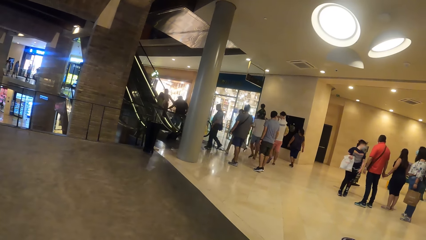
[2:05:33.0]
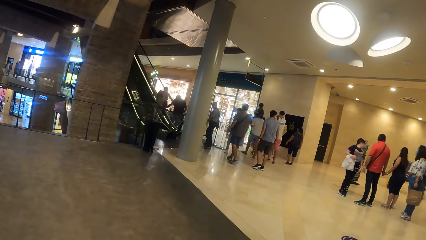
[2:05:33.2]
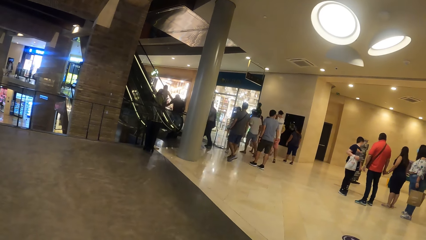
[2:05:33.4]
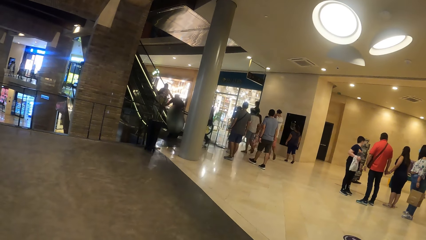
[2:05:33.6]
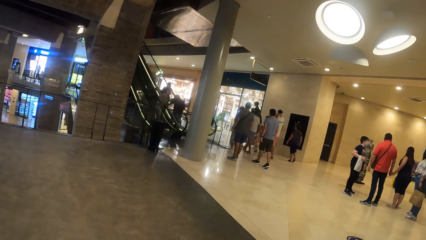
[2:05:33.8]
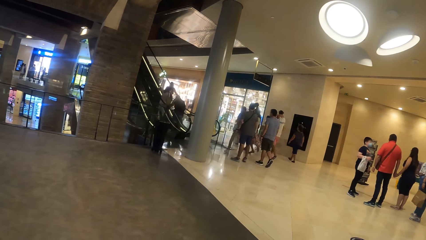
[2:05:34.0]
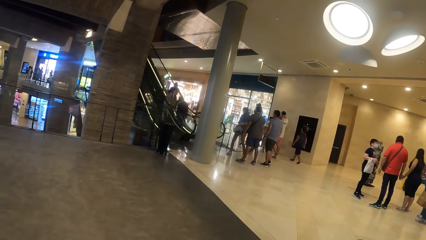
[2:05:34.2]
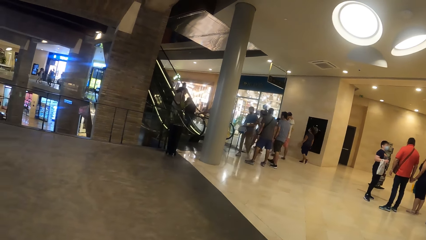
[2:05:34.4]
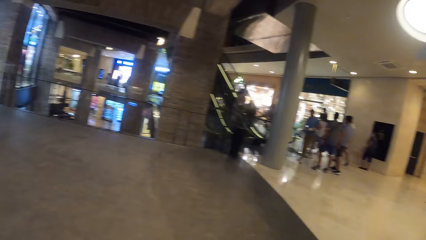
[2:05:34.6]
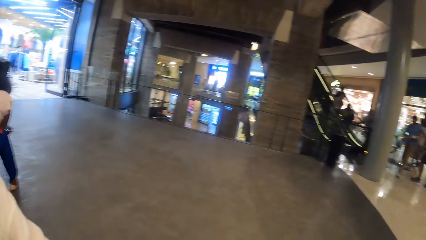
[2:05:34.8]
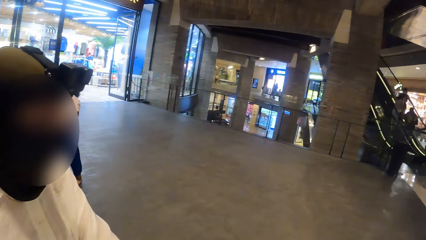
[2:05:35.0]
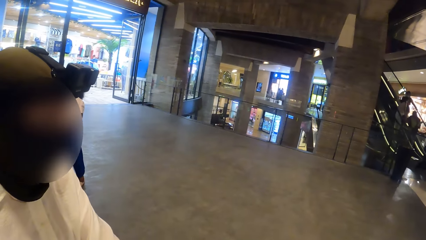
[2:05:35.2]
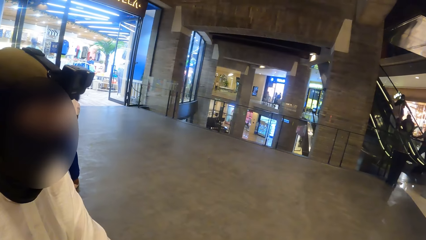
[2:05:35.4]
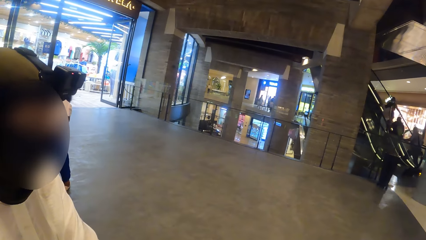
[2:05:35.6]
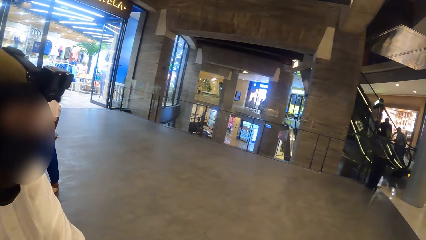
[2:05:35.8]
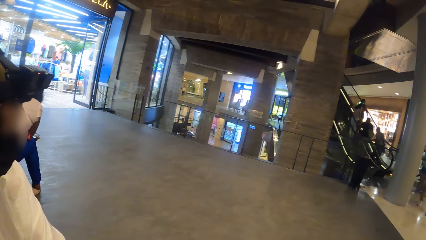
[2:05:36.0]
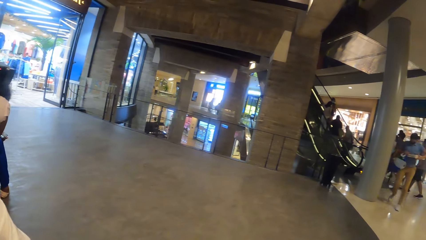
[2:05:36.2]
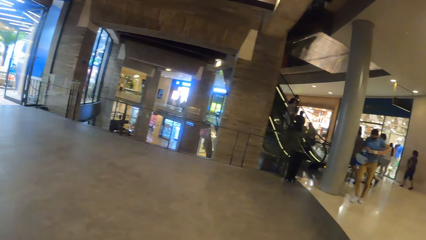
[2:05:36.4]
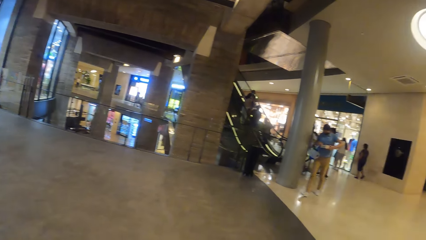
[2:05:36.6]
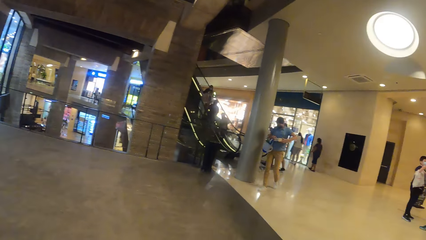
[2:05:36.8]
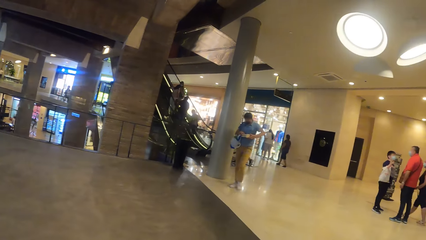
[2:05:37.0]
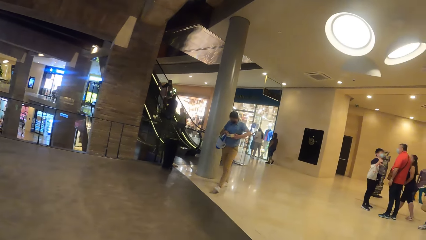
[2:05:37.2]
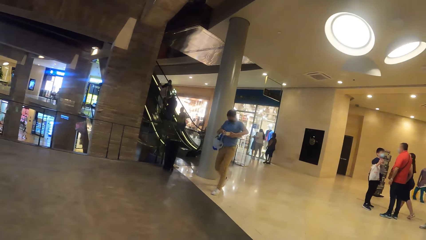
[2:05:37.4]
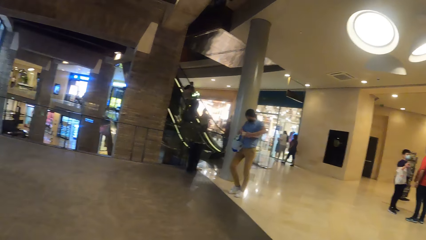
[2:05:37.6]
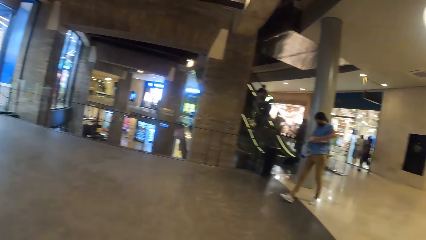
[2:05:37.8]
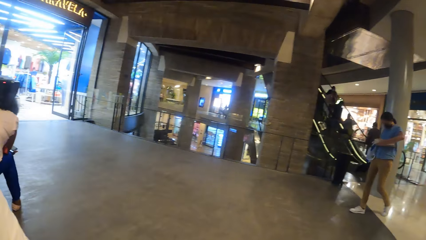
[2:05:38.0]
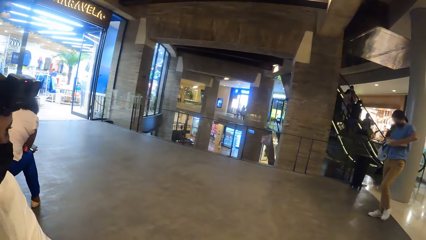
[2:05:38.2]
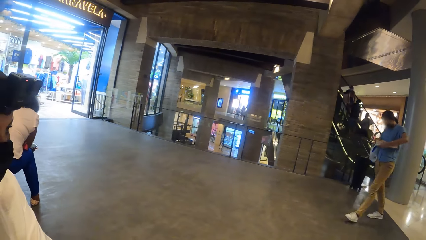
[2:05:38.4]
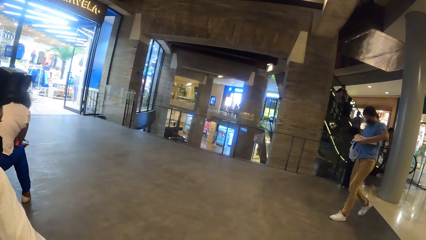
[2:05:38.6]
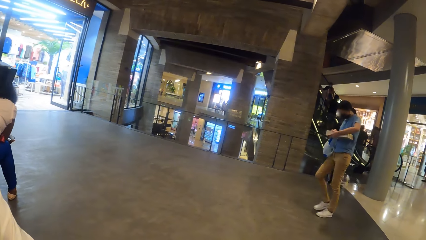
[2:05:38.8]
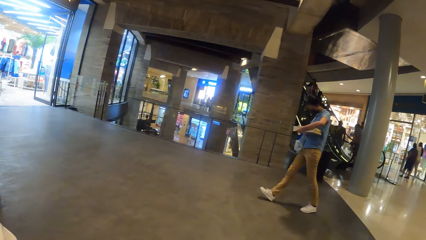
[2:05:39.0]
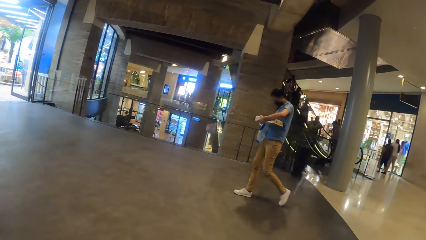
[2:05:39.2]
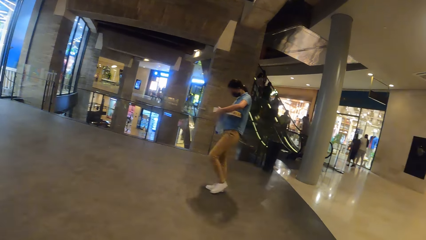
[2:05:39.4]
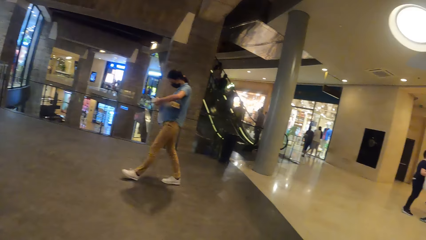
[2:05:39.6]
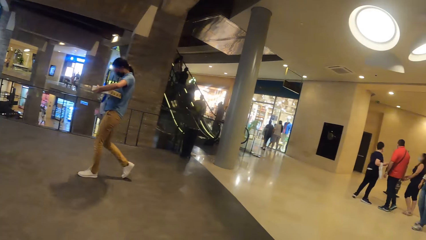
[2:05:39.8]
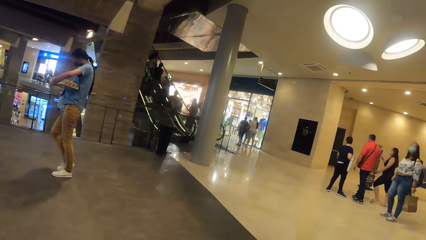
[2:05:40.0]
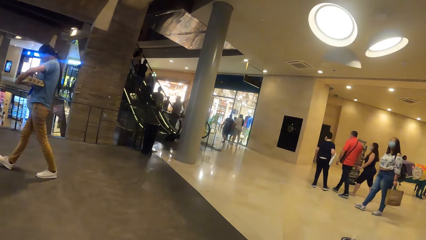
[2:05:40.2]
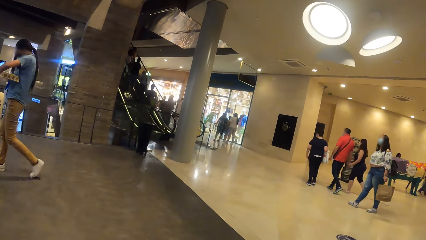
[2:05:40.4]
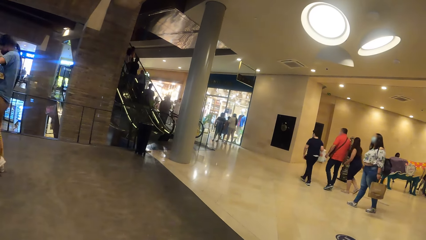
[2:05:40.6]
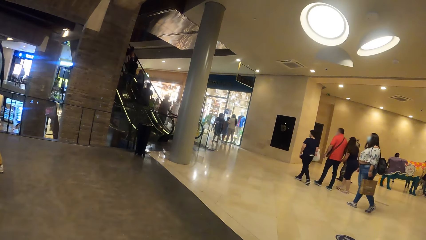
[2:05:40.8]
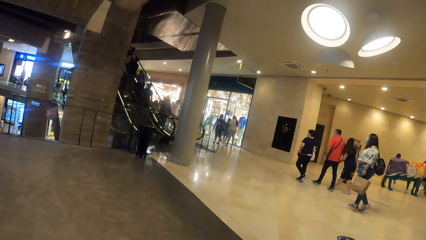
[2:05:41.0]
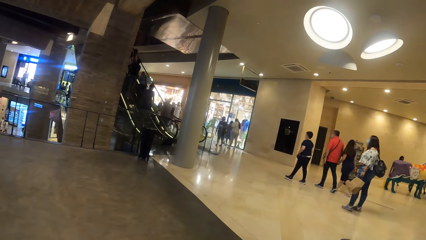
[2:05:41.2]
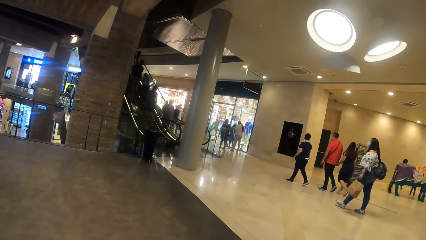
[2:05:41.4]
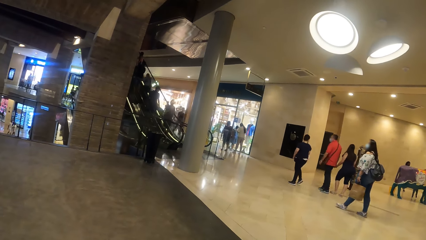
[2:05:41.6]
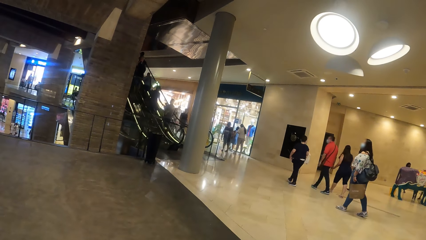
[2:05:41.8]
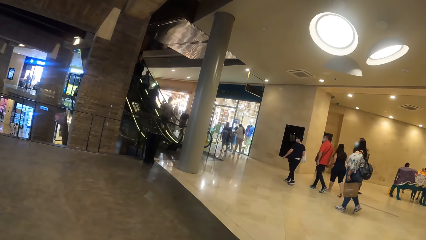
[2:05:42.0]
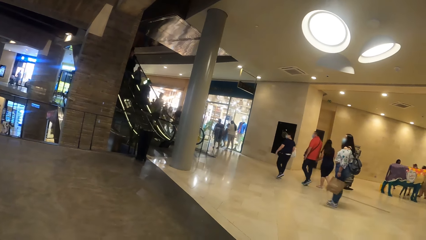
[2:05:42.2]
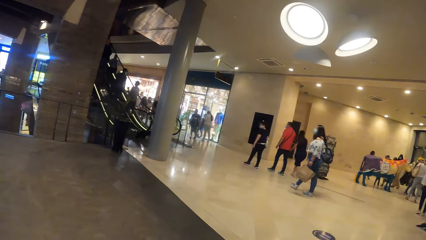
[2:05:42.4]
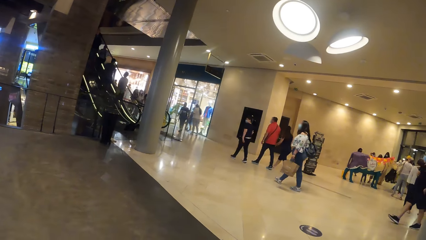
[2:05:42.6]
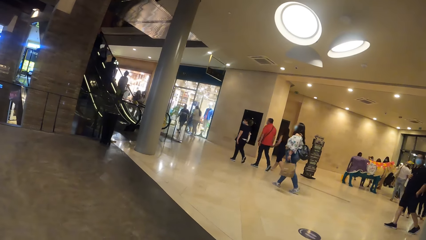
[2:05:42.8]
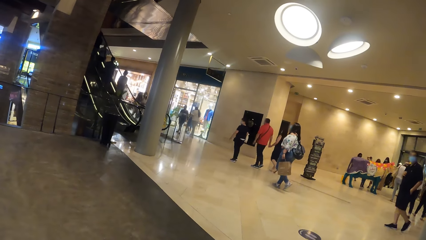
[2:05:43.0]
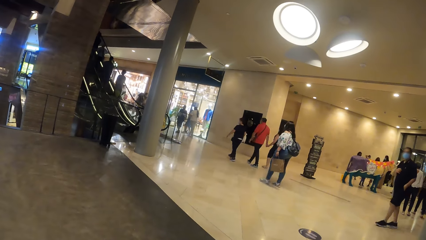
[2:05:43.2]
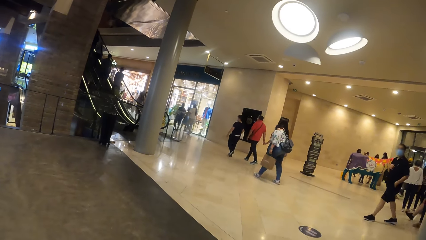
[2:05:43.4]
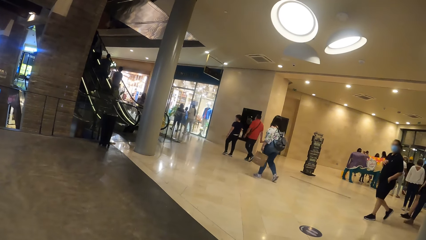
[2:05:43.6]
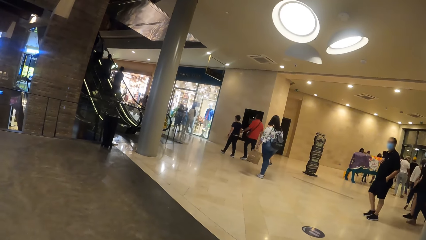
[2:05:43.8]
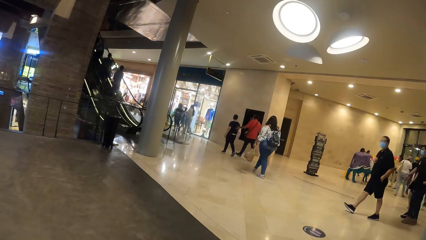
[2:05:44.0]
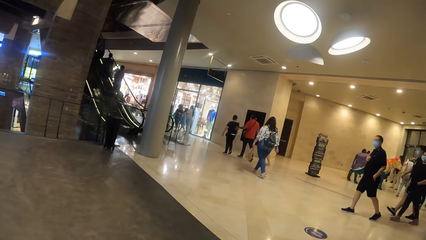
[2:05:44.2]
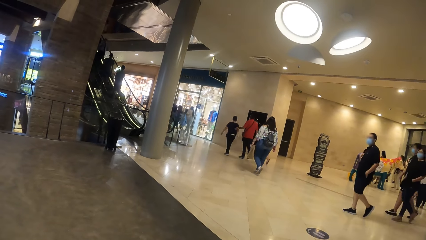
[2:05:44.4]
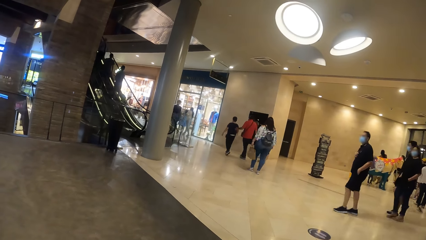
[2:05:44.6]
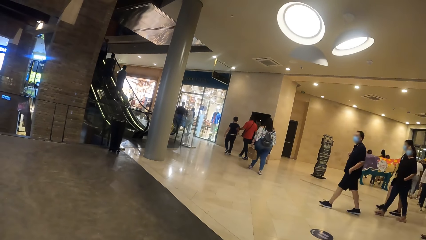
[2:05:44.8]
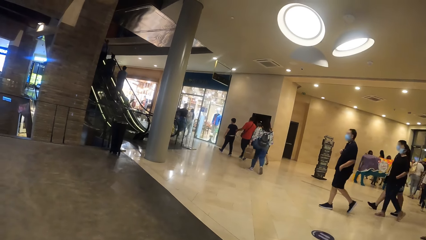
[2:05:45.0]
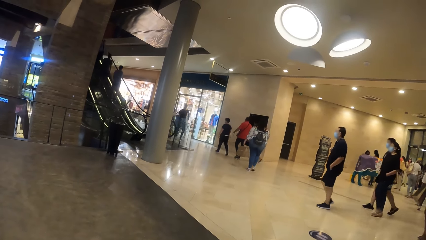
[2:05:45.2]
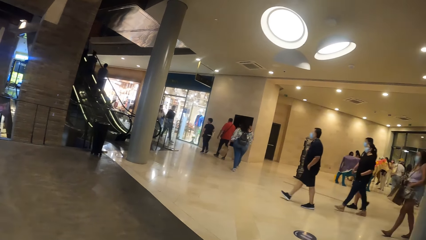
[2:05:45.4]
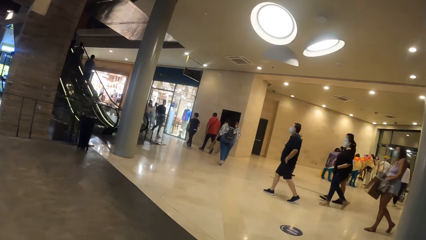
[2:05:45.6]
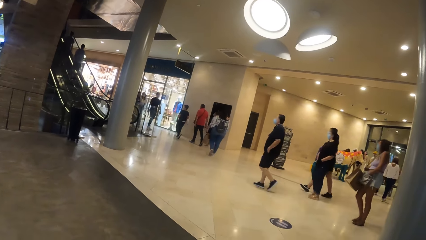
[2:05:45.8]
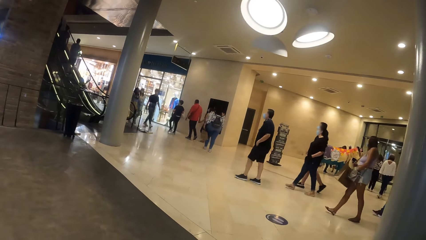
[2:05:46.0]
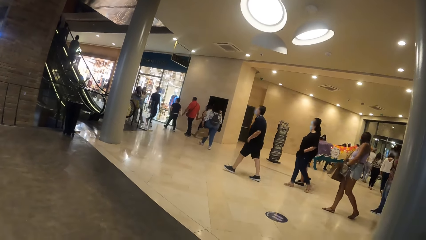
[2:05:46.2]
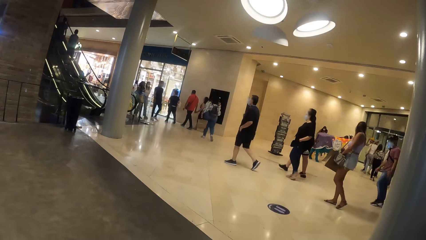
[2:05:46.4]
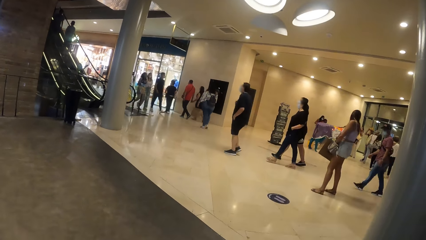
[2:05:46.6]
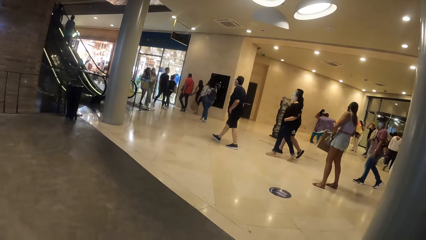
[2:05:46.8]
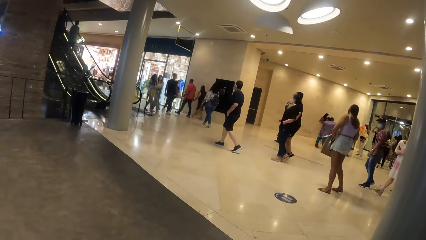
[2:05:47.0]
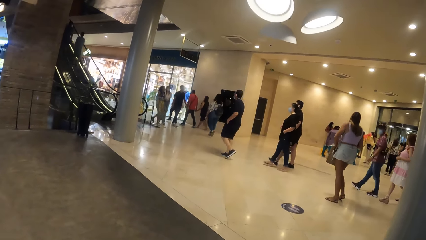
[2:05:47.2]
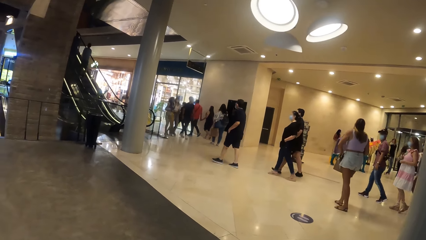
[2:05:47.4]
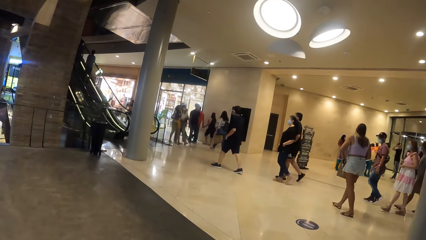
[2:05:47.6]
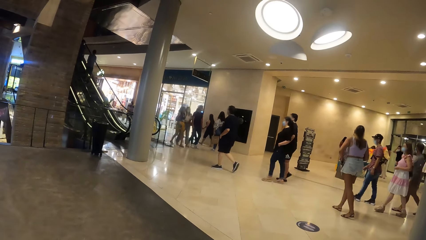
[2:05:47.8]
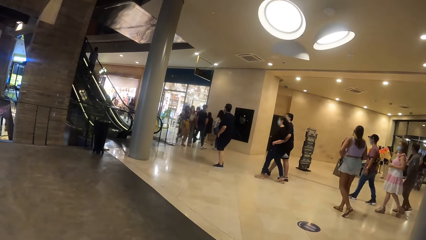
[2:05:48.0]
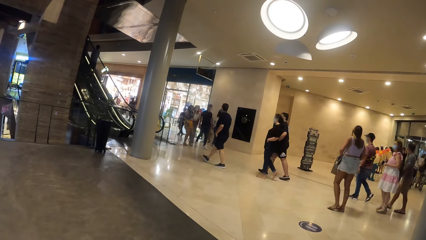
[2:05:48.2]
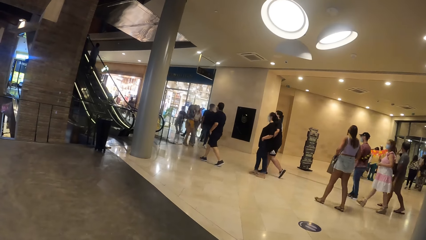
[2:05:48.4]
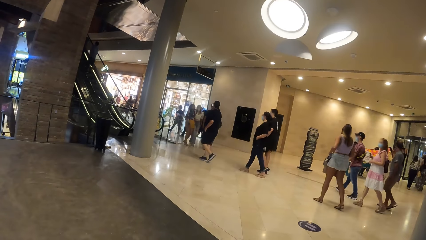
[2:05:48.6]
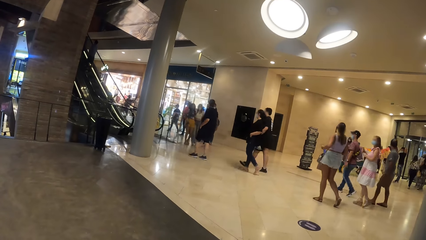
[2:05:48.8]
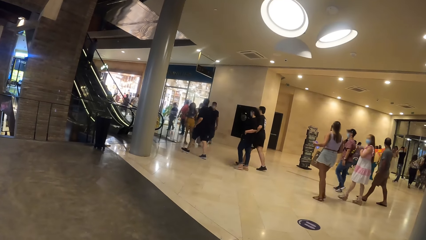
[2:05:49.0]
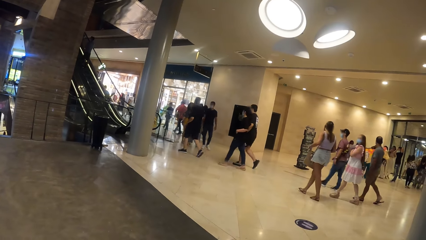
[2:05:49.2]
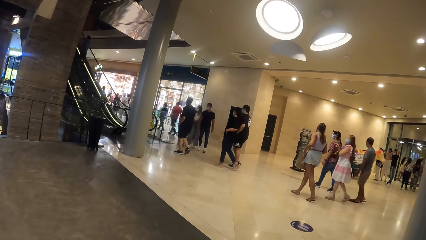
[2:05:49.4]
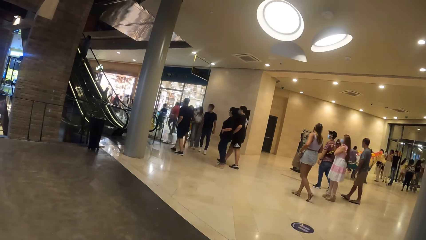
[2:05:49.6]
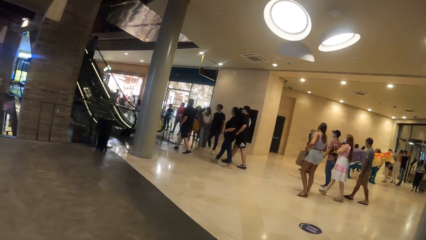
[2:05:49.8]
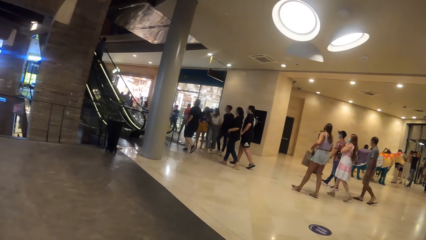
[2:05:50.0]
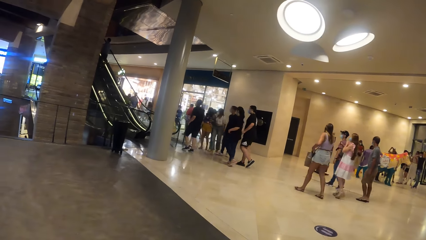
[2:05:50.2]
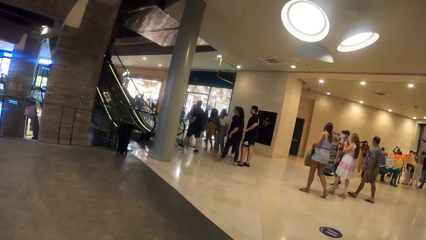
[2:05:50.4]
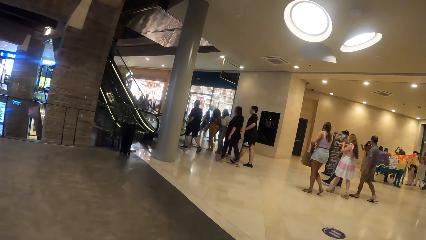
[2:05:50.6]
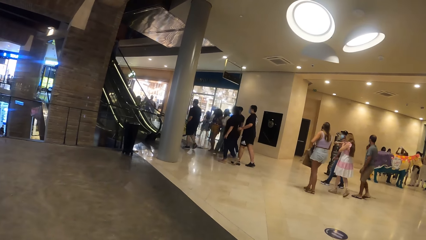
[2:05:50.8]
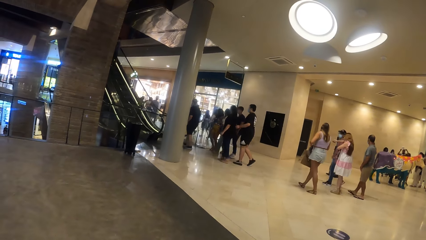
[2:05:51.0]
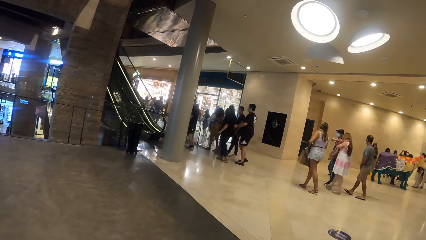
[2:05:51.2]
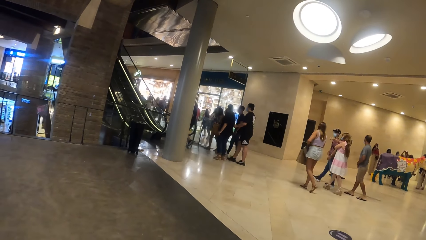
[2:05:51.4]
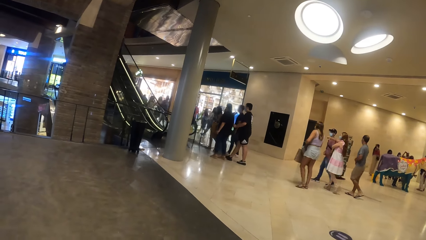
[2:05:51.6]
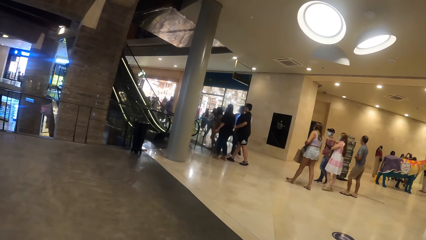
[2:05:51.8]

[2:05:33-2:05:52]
The camera wearer interacts with a woman. They look around.
